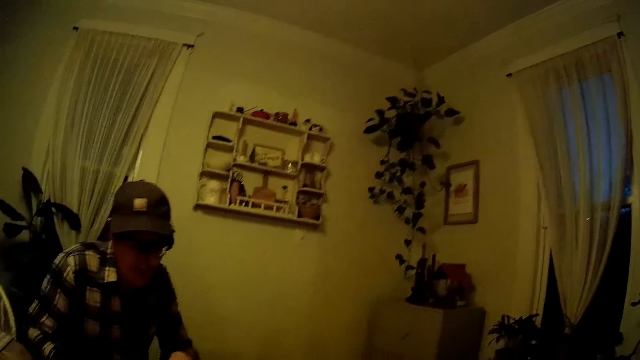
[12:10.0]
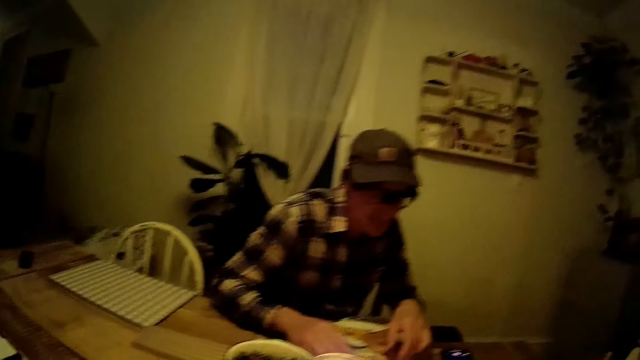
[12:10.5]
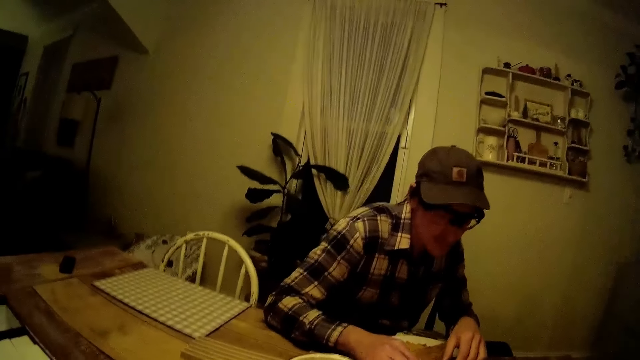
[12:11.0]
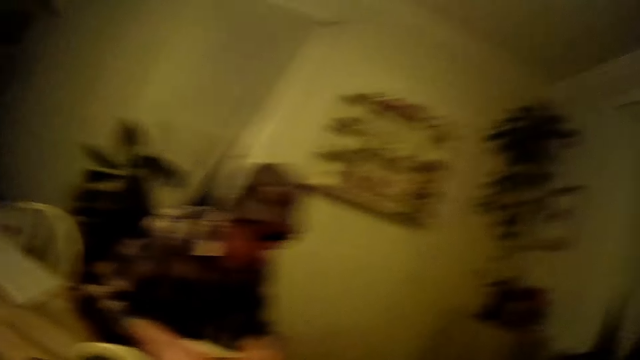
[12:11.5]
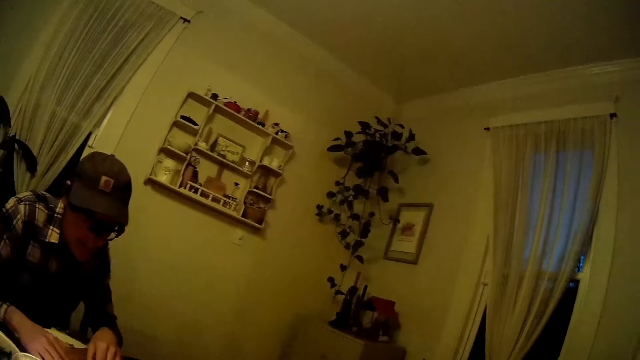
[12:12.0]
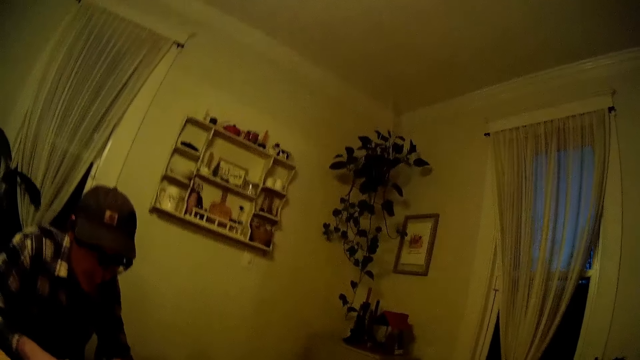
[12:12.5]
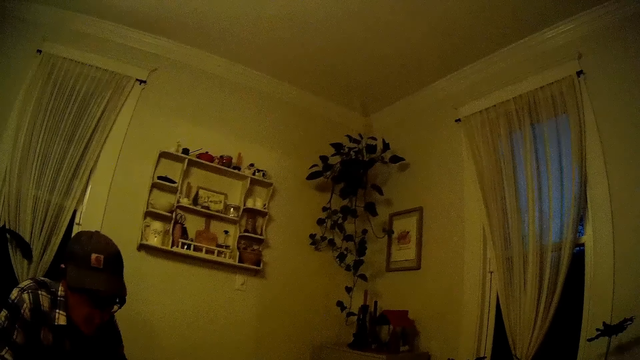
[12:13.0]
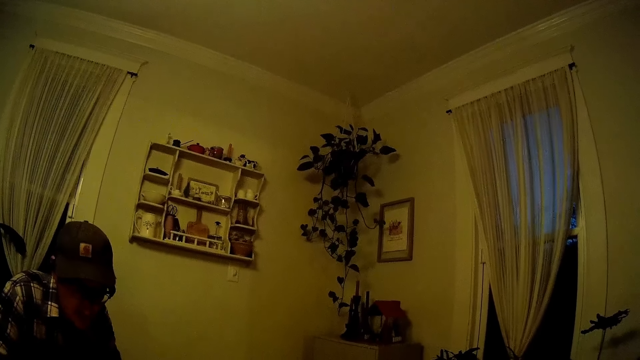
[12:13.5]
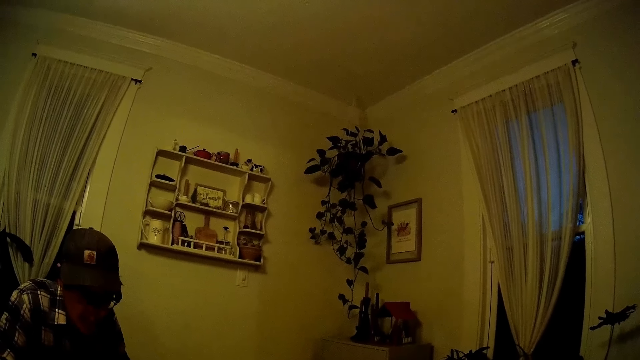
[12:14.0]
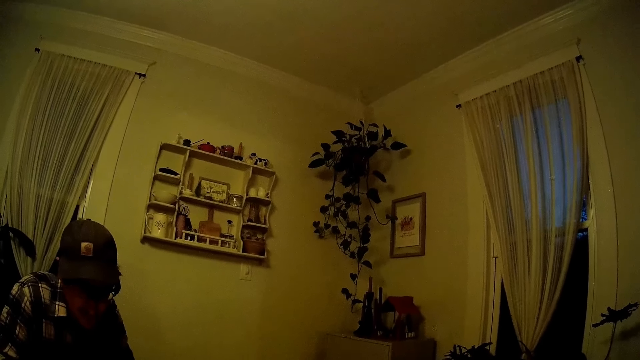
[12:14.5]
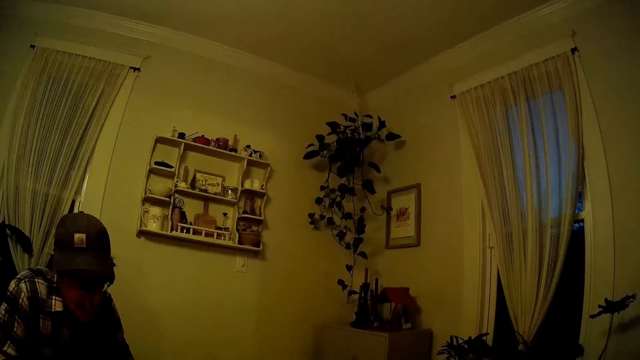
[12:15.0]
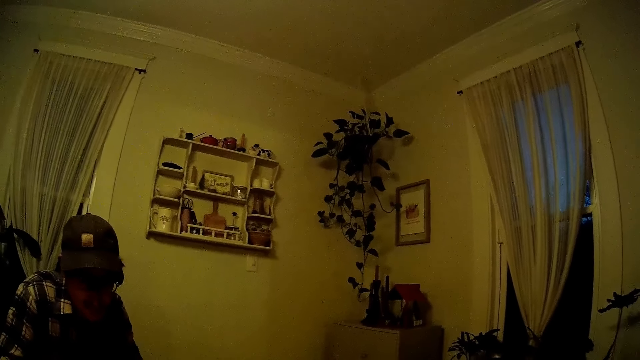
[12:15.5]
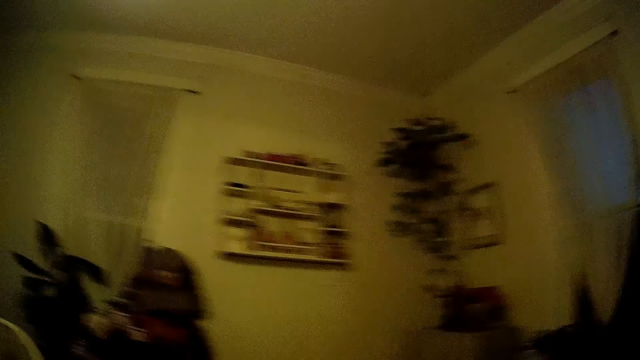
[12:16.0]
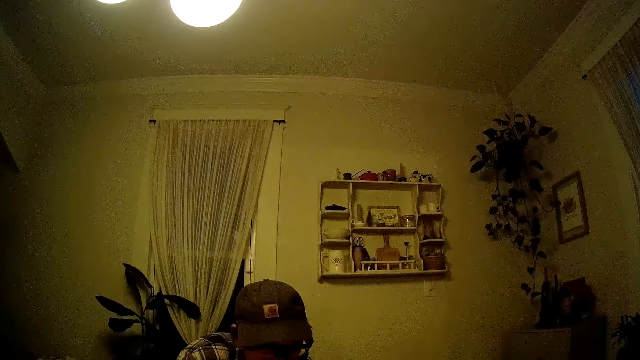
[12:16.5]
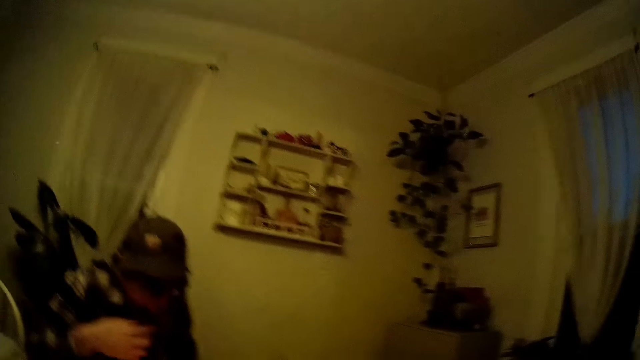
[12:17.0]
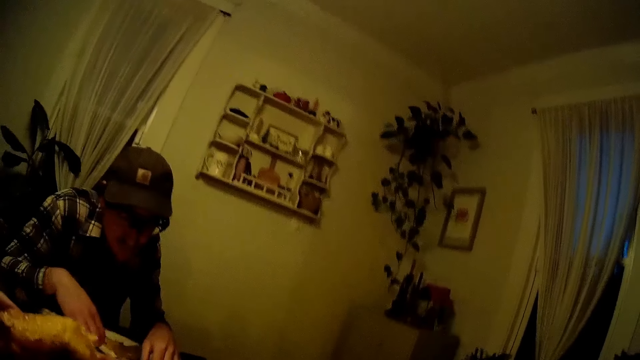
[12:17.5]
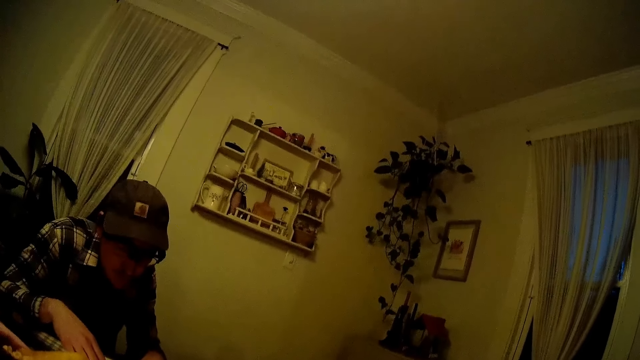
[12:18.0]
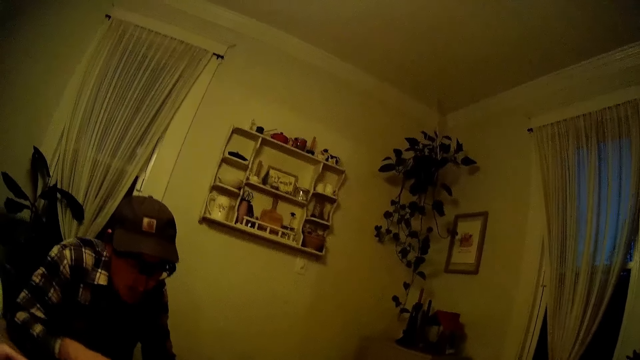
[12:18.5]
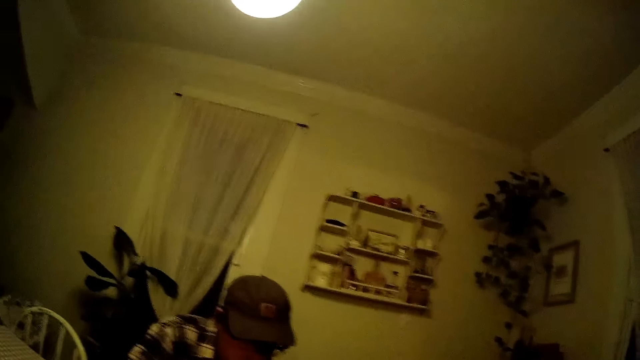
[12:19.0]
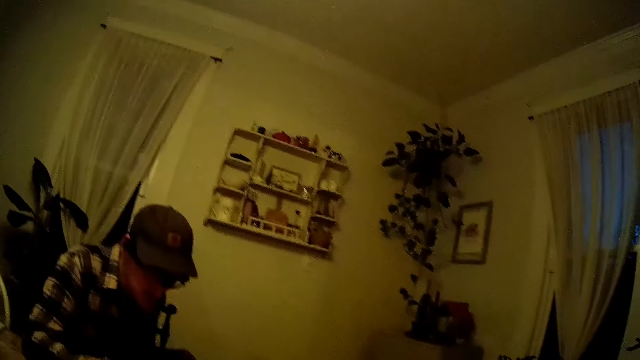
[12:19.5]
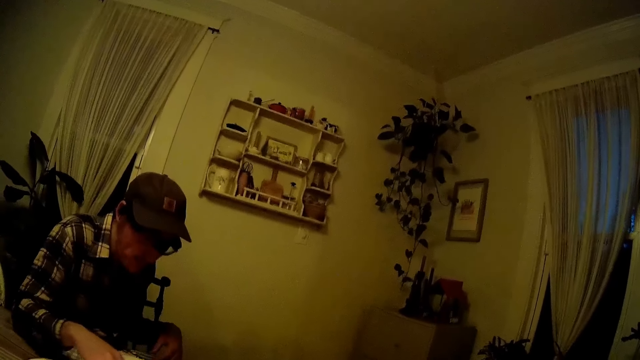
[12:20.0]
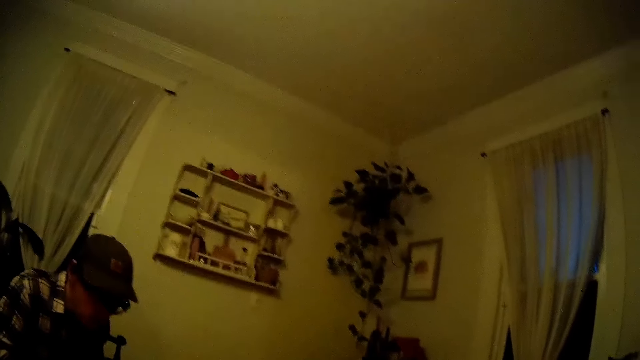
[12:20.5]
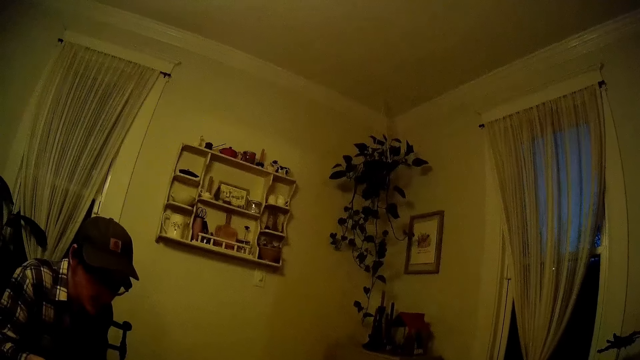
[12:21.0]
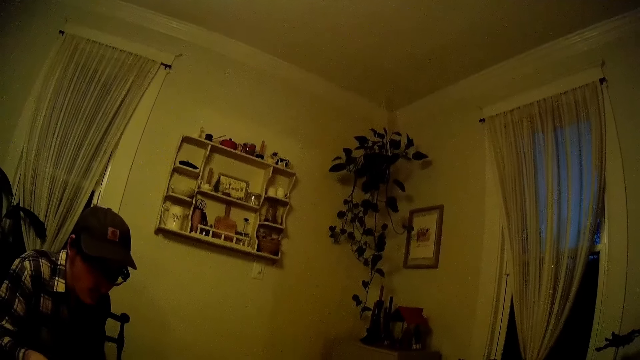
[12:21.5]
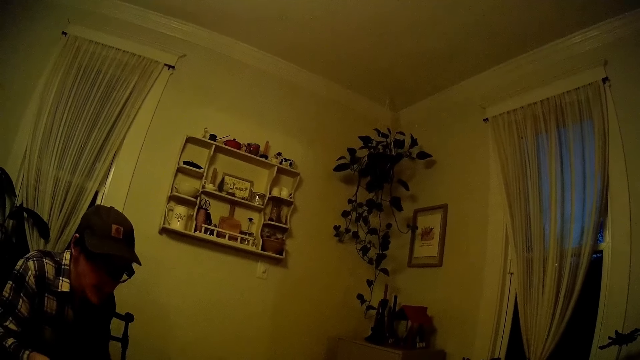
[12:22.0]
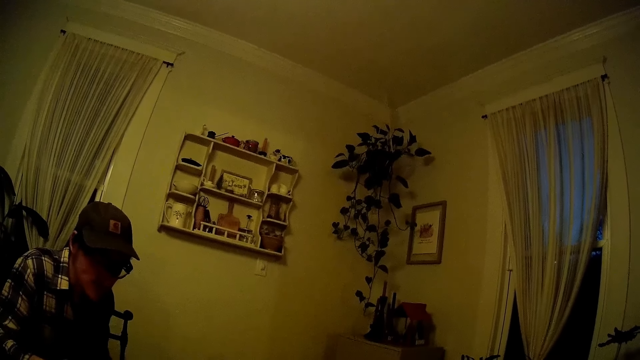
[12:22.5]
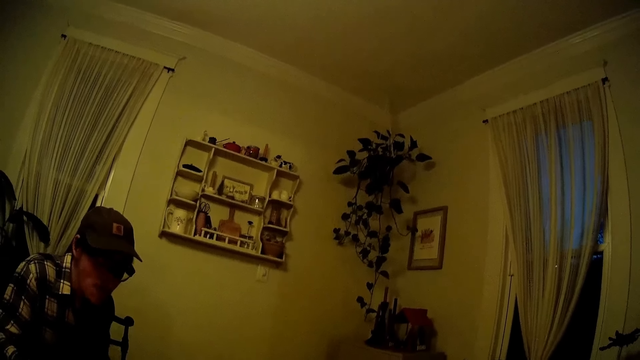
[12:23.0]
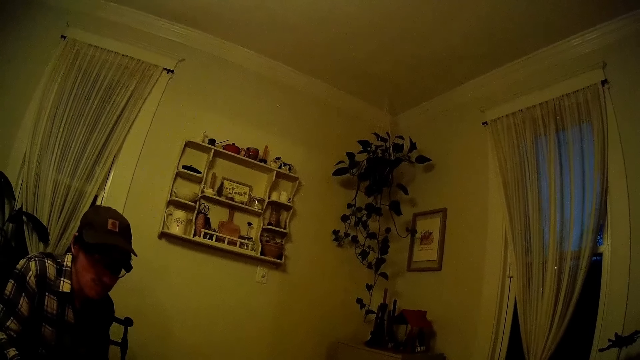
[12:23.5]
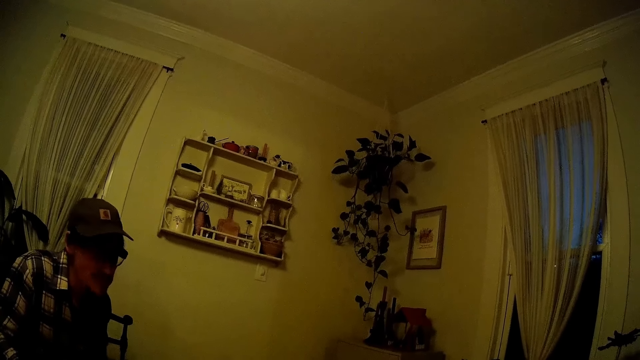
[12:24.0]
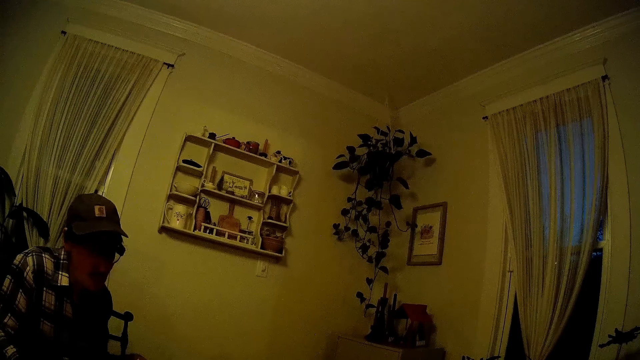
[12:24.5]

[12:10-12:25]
The camera wearer talks. A person chews food.

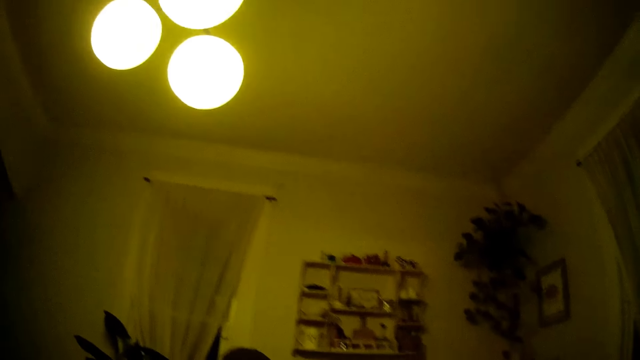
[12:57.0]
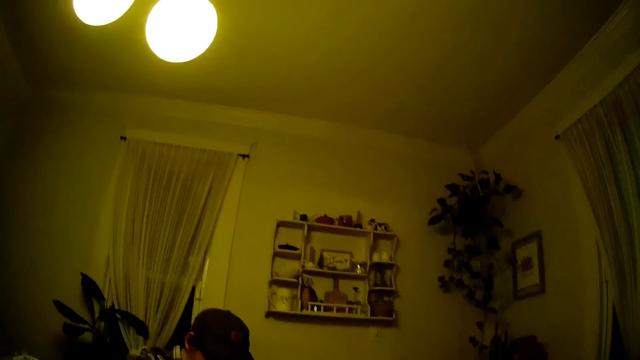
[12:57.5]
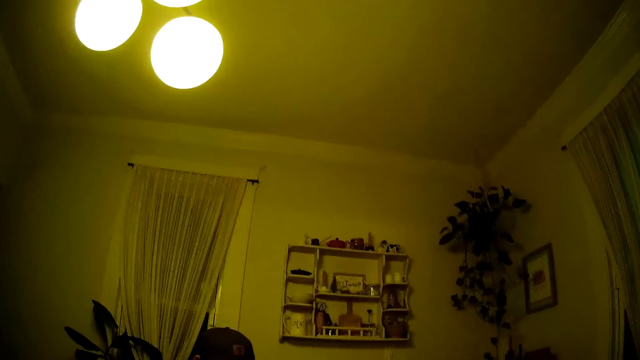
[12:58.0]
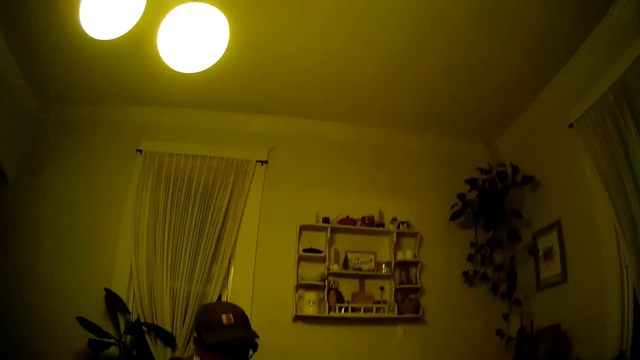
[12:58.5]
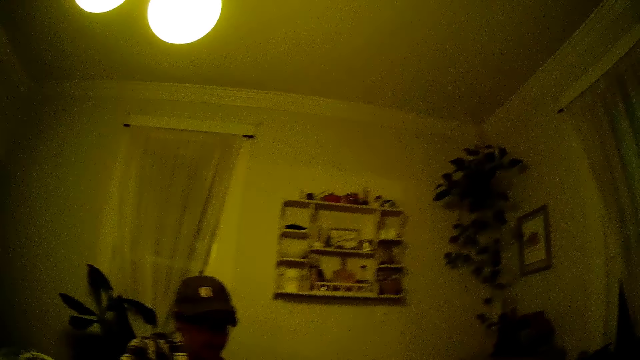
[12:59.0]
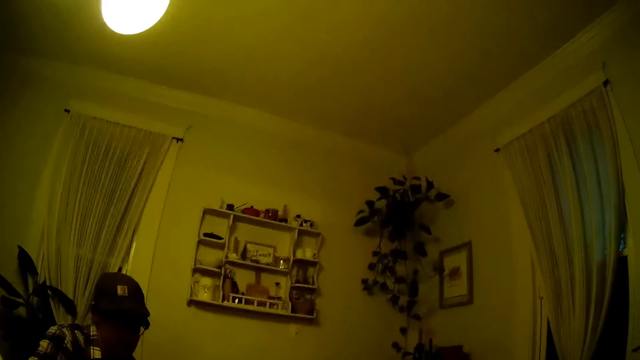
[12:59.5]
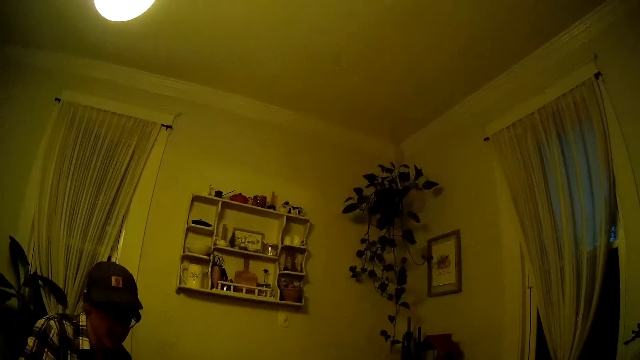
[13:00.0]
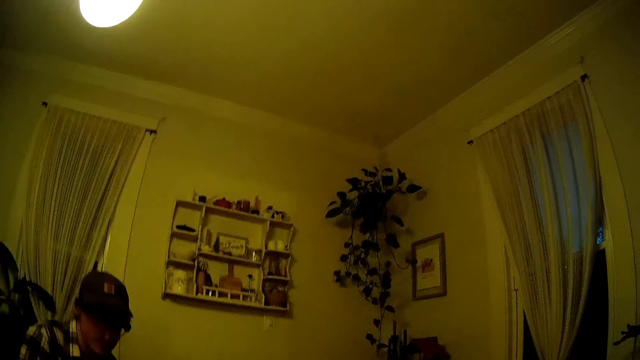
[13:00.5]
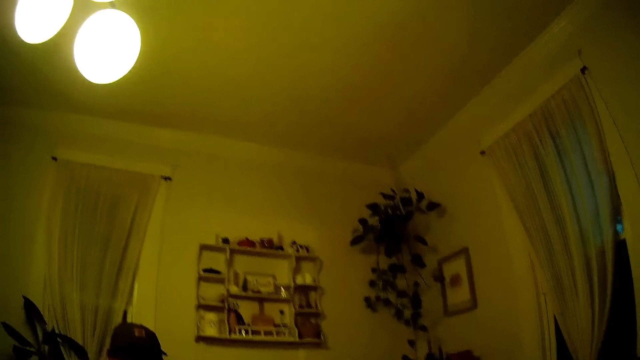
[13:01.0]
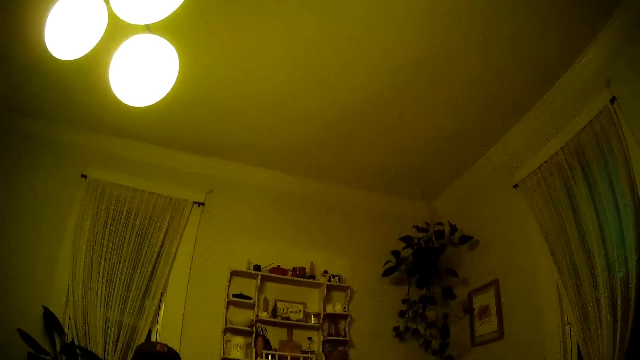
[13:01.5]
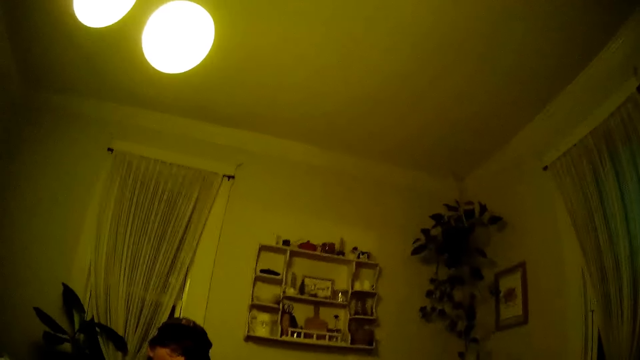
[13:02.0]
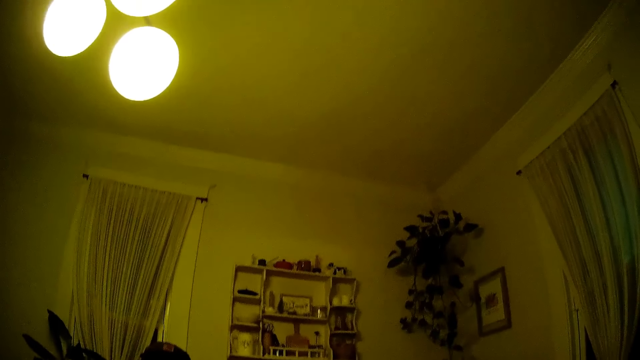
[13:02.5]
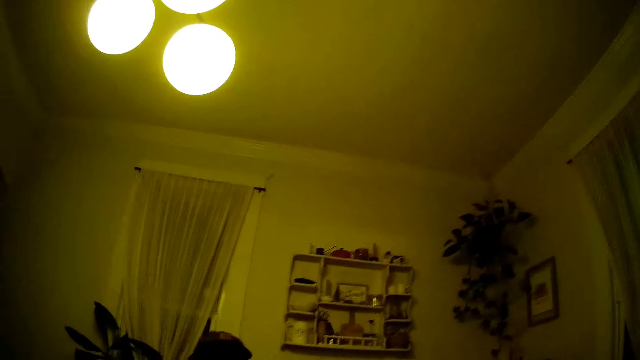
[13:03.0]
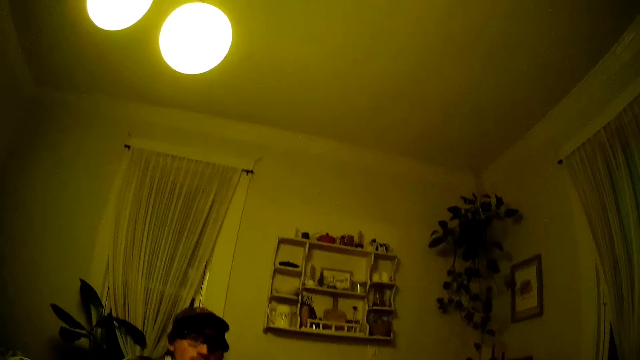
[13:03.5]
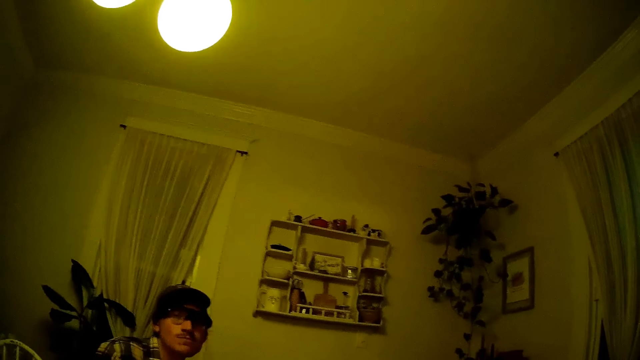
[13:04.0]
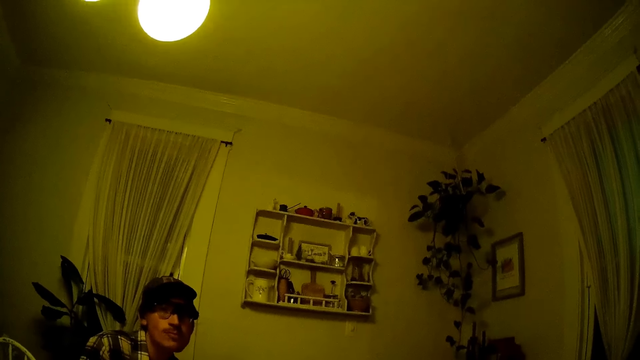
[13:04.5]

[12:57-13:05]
A person responds.
